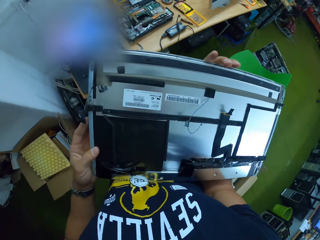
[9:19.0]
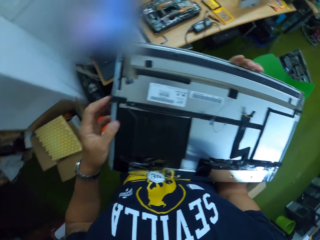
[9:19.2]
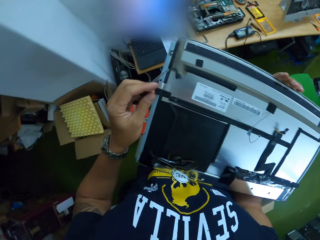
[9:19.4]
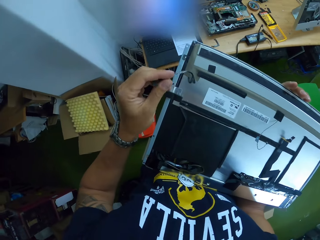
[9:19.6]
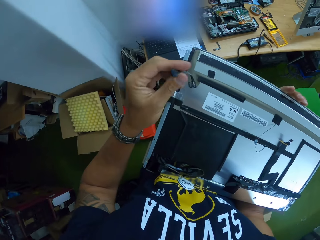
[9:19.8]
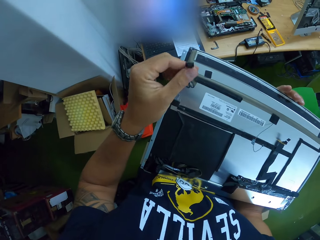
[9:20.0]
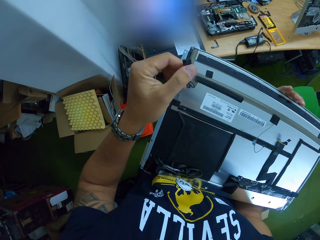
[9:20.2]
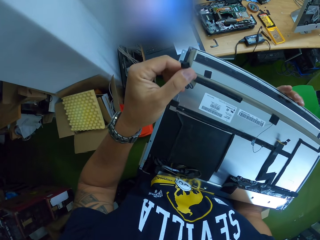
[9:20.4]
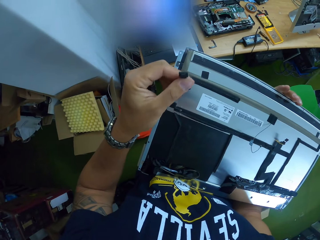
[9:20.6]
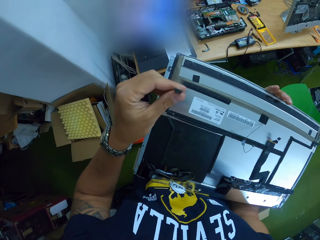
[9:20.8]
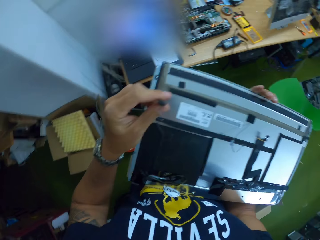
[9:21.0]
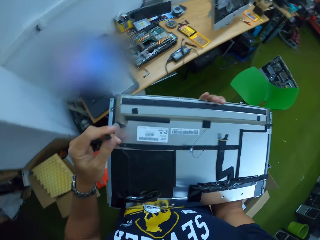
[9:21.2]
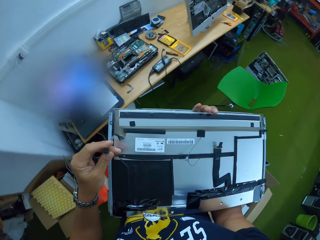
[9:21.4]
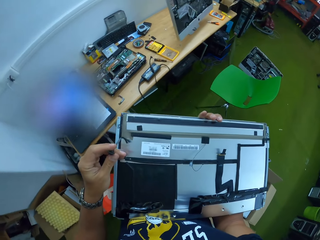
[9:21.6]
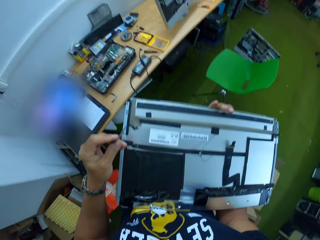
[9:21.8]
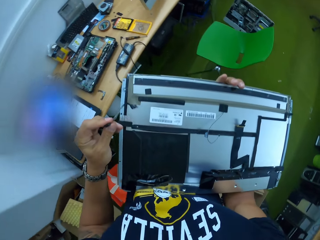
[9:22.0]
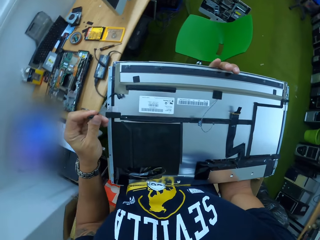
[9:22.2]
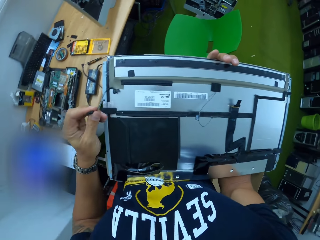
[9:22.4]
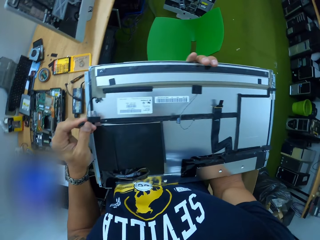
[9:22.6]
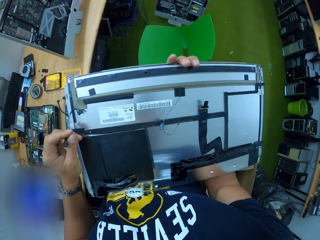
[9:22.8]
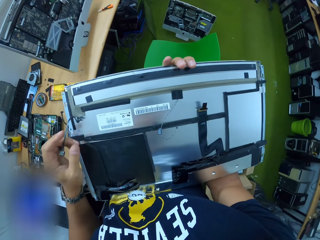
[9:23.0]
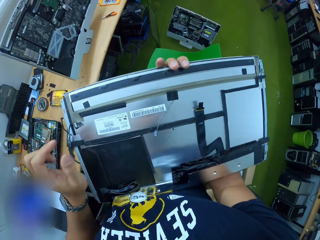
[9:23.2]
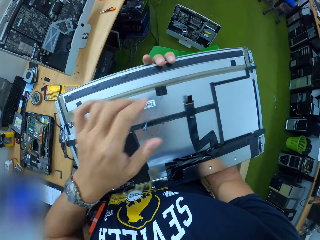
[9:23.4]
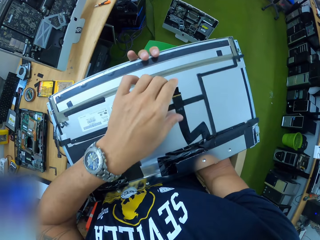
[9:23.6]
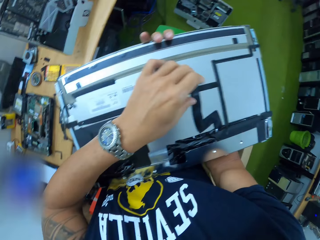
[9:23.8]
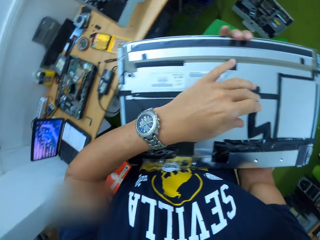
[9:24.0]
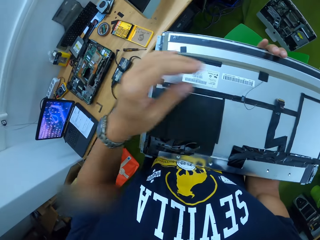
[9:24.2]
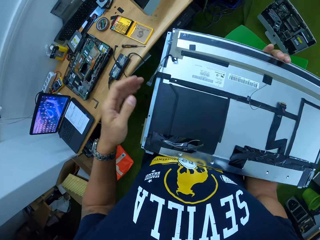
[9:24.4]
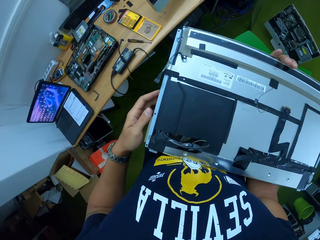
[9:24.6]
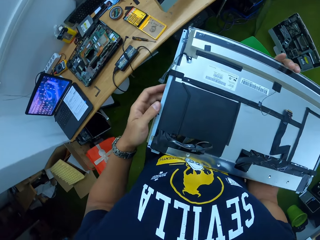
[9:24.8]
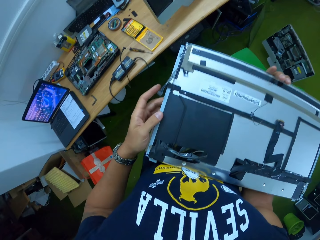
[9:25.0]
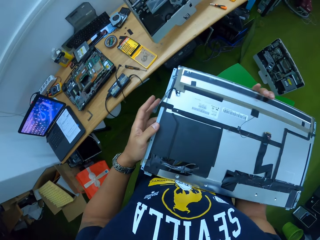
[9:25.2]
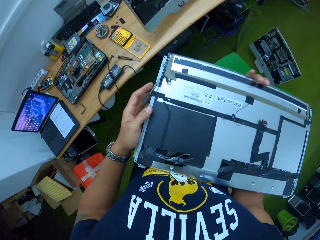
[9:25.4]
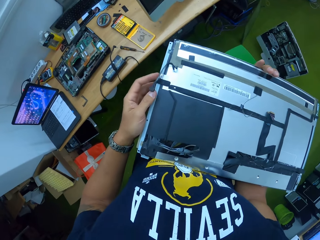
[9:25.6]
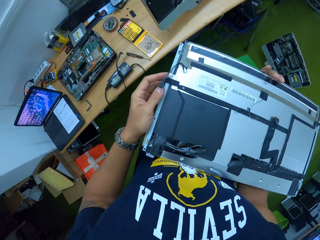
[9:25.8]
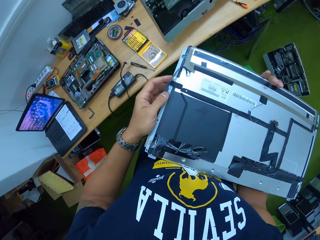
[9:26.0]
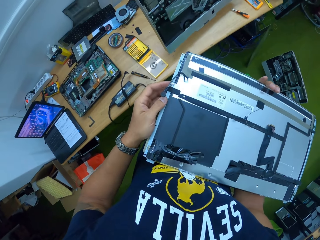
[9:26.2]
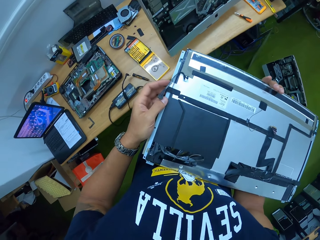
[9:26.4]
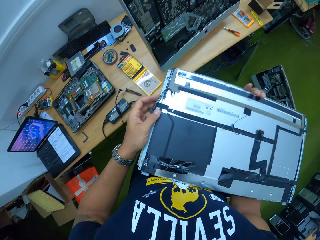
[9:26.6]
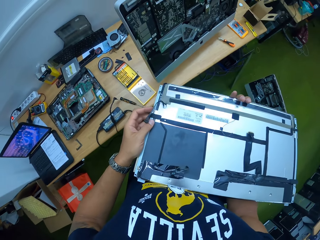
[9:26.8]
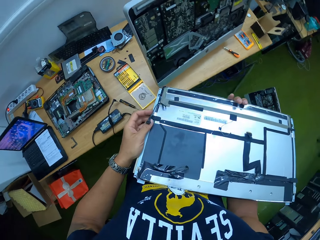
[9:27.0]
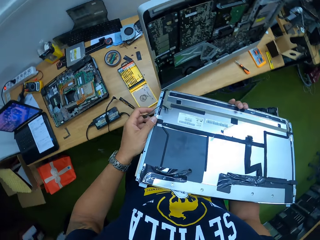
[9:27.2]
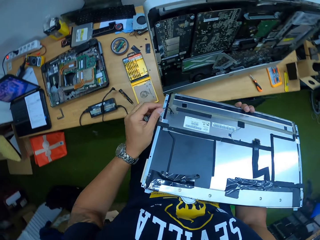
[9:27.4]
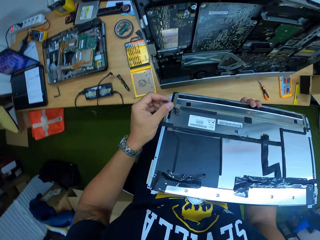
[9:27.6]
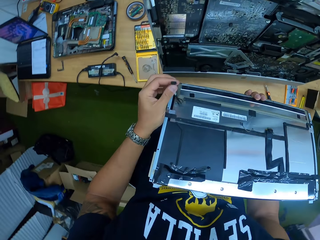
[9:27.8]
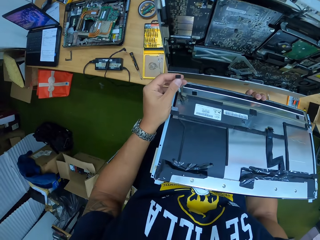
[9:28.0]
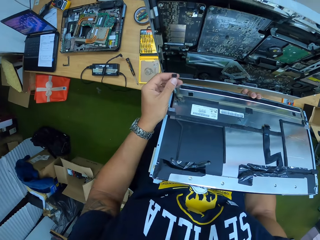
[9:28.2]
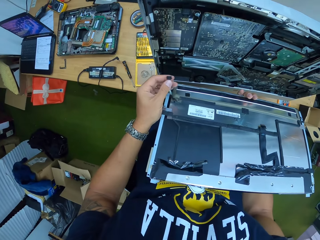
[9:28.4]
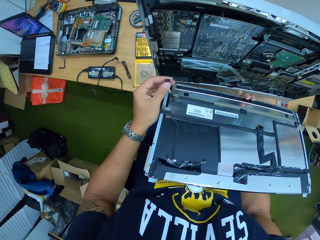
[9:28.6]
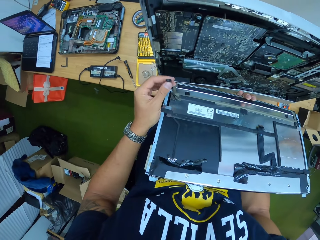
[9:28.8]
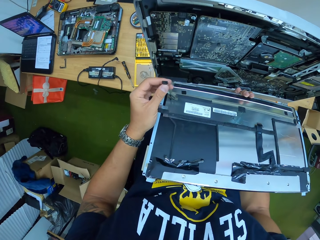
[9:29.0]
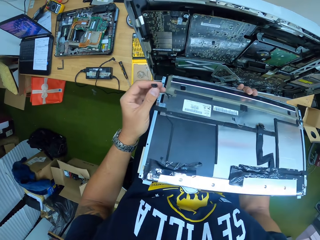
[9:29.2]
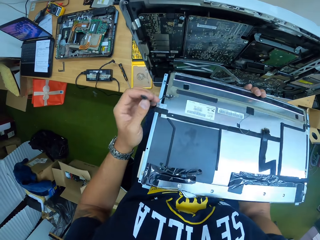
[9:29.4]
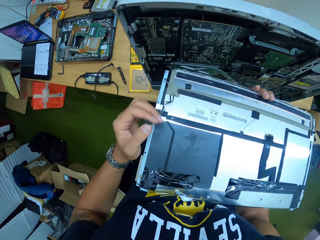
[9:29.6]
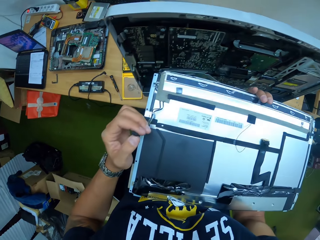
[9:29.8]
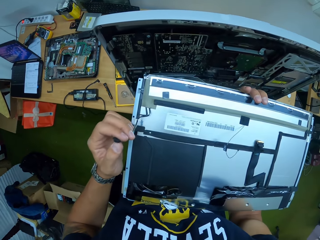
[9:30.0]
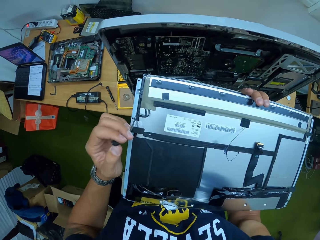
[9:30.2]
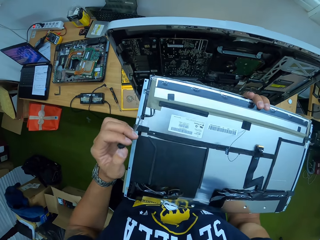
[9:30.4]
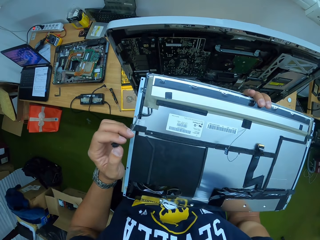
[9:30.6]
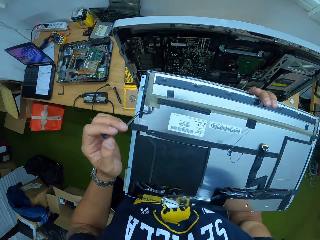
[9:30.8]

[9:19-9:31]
The camera wearer holds the cable on the screen with his left hand. He touches the cable on the screen with his left hand. He holds the cable on the screen with his left hand. He holds the screen.

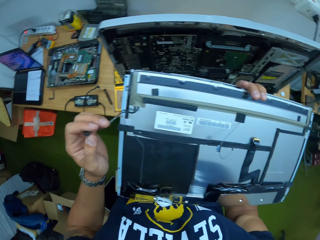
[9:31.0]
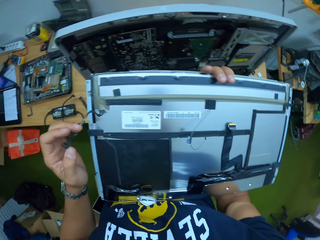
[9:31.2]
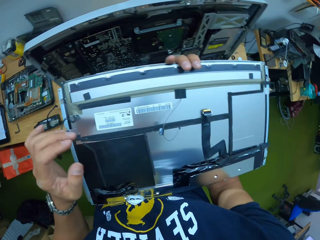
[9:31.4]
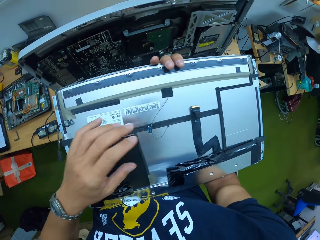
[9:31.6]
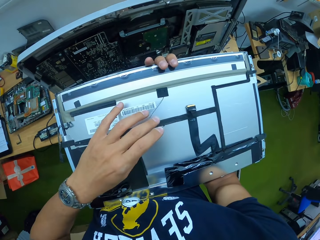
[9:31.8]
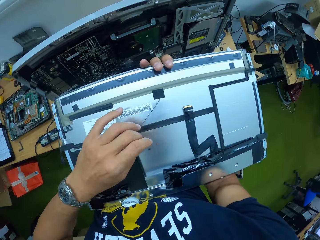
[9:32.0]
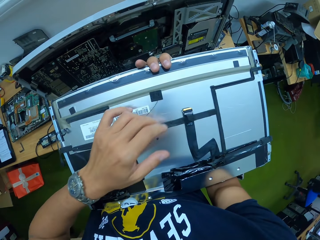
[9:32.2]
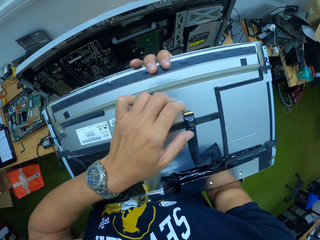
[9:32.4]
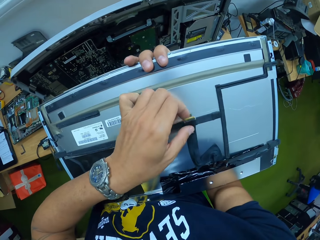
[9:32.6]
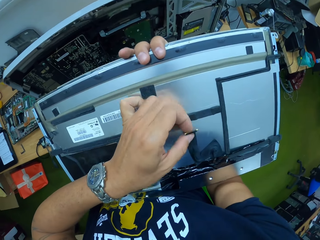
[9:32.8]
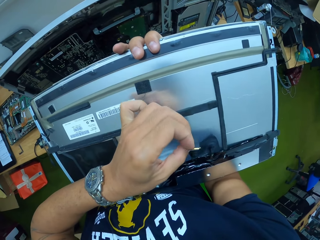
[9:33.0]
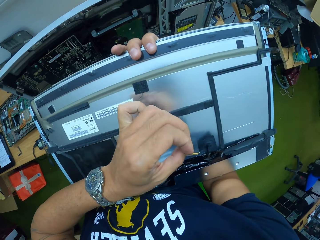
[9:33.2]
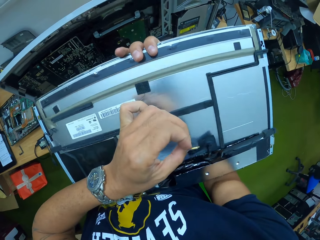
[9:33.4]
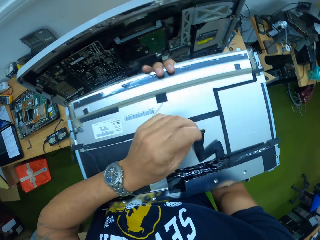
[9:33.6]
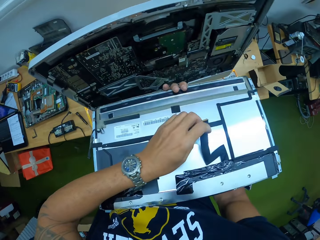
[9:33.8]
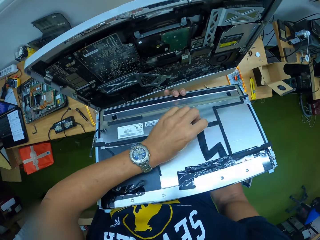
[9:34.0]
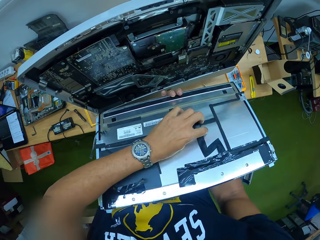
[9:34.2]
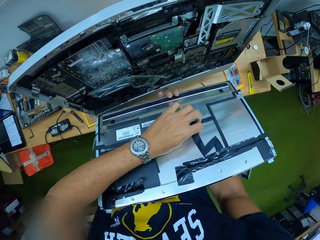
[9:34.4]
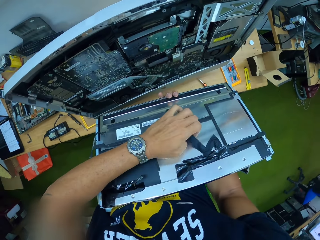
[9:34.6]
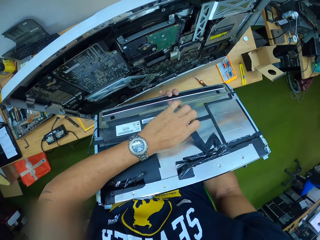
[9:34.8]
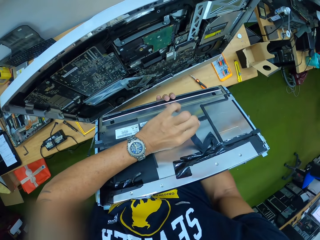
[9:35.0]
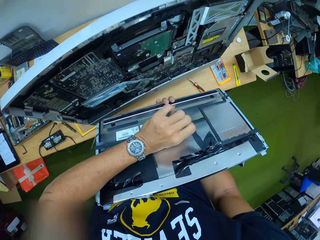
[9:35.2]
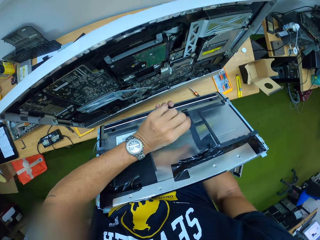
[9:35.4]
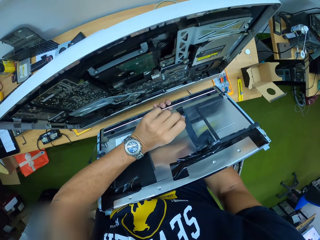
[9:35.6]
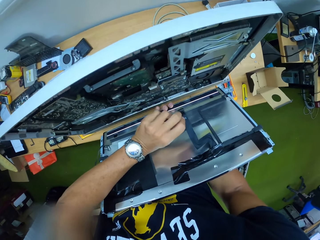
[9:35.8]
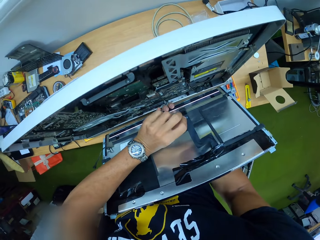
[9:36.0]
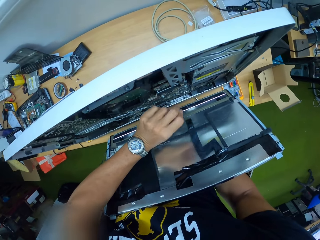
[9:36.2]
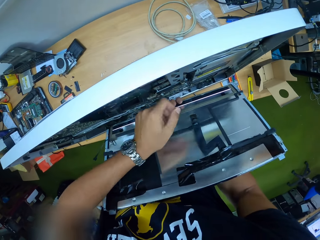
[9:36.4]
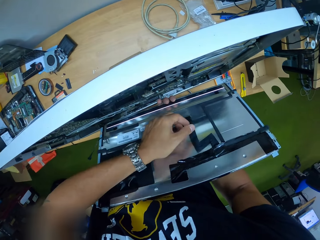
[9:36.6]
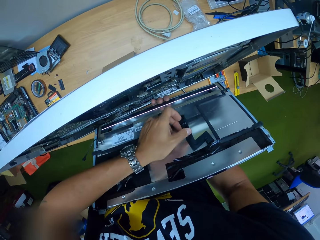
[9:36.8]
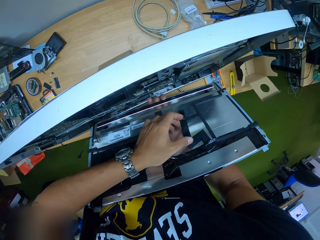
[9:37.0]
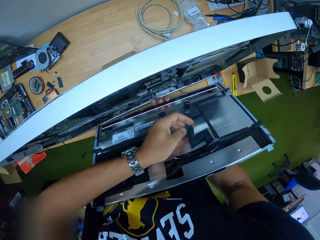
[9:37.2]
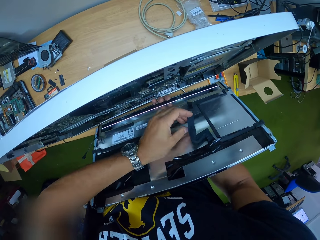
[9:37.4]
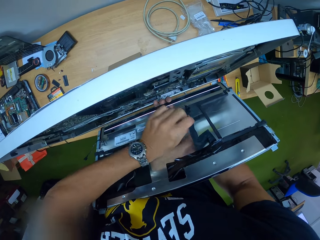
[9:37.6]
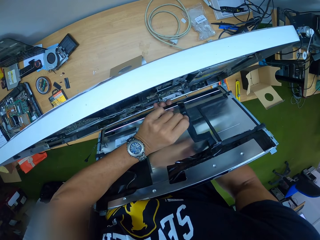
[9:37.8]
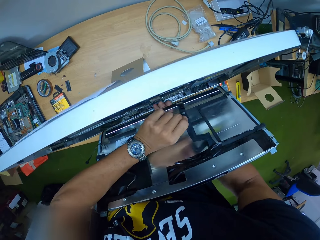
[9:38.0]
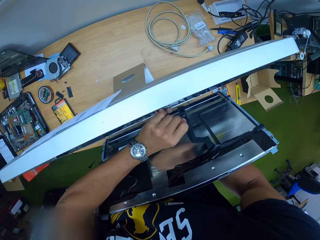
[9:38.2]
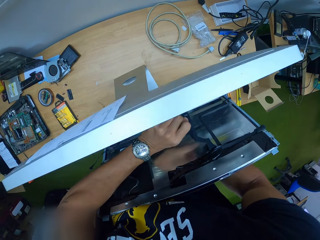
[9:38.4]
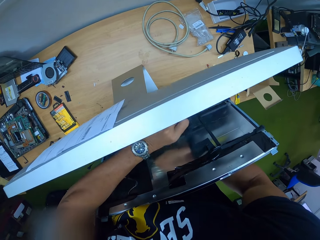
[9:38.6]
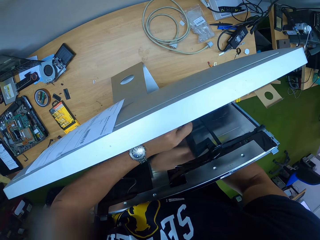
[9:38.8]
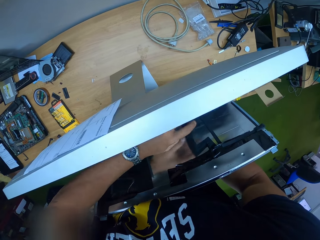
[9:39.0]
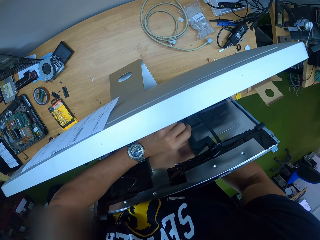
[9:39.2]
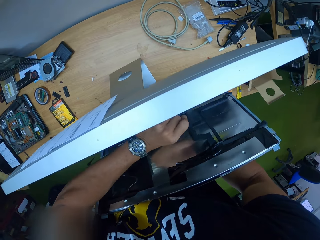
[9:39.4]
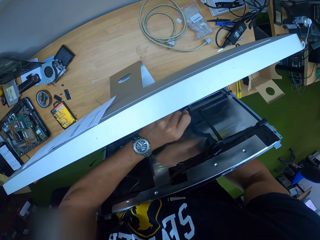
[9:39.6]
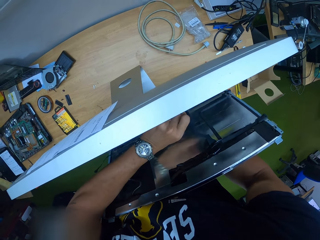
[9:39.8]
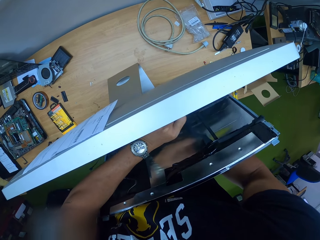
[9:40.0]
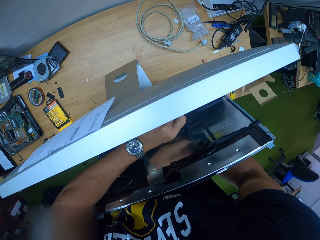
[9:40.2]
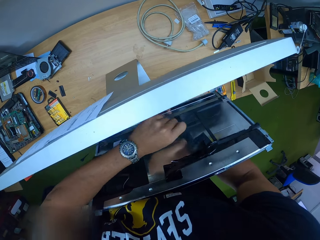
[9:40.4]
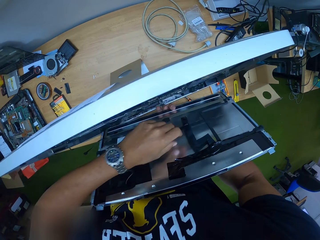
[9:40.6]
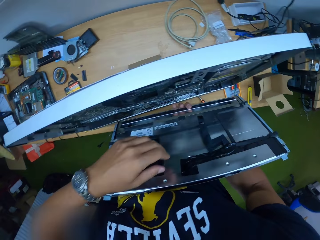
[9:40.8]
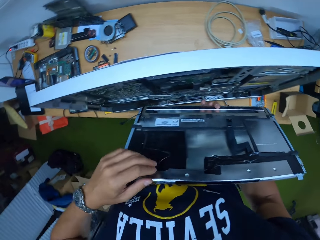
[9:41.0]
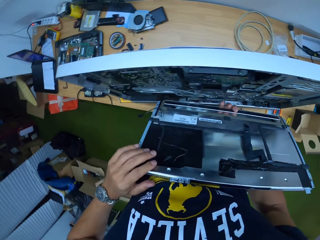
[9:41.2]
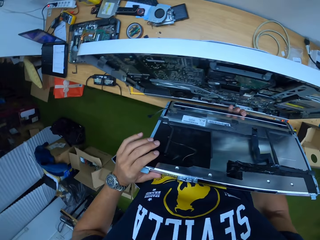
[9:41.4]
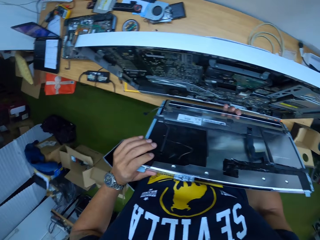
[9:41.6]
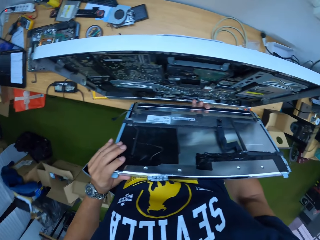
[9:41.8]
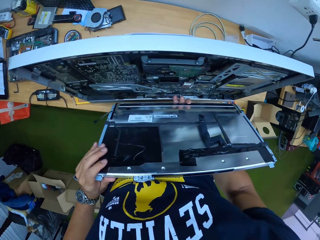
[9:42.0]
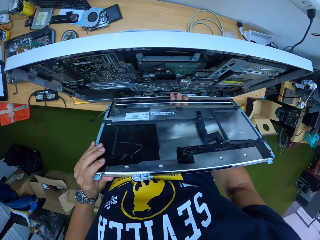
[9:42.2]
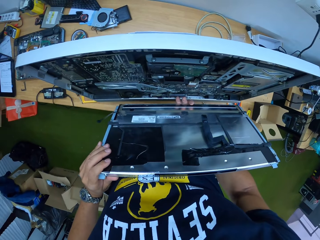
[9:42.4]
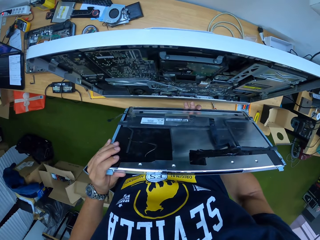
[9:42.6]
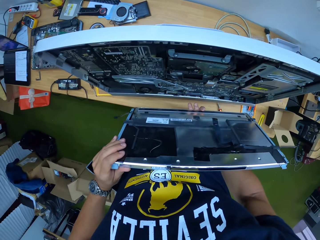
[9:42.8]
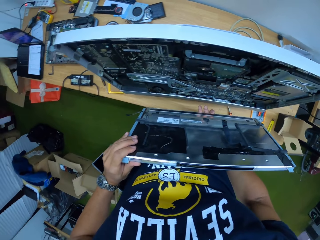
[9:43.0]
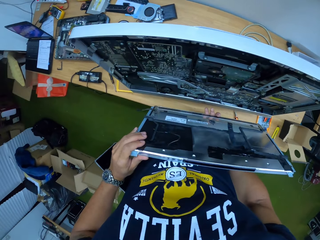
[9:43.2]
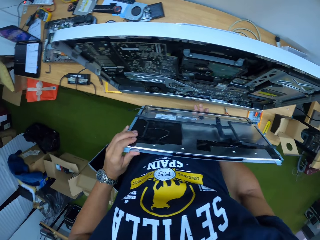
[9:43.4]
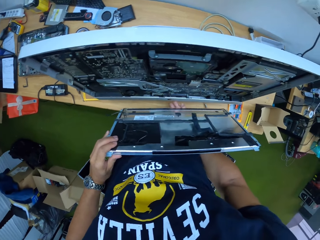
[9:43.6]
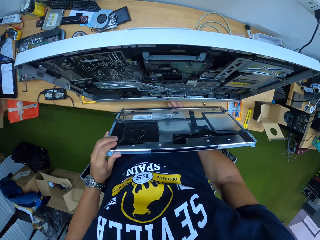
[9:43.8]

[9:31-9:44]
The camera wearer touches the cable on the screen with his left hand. He holds the cable on the screen with his left hand. He plugs the cable to the monitor with his left hand.
